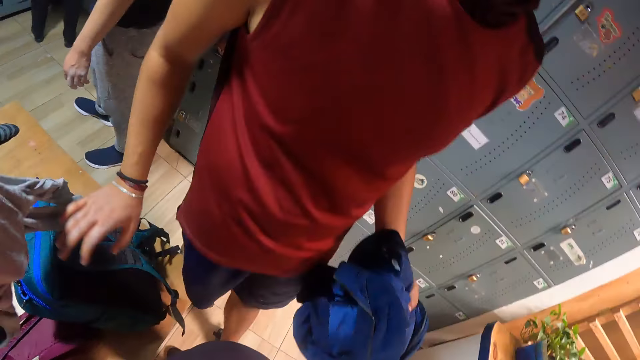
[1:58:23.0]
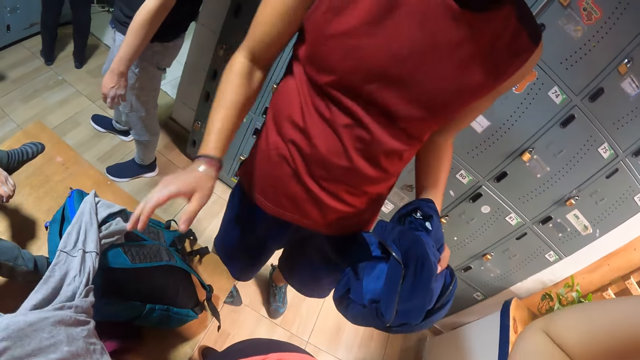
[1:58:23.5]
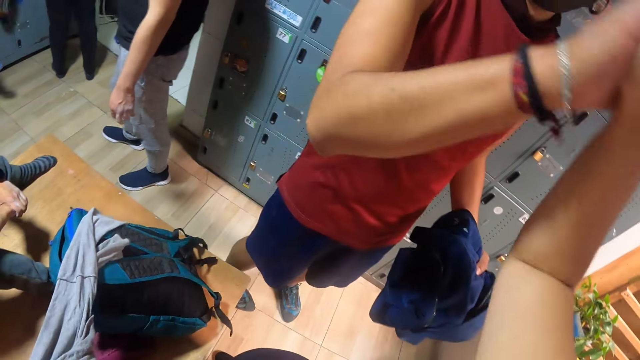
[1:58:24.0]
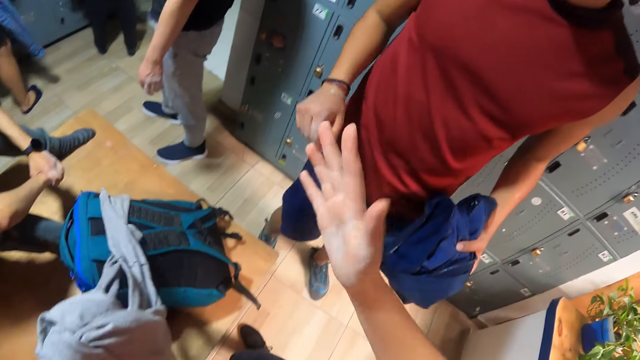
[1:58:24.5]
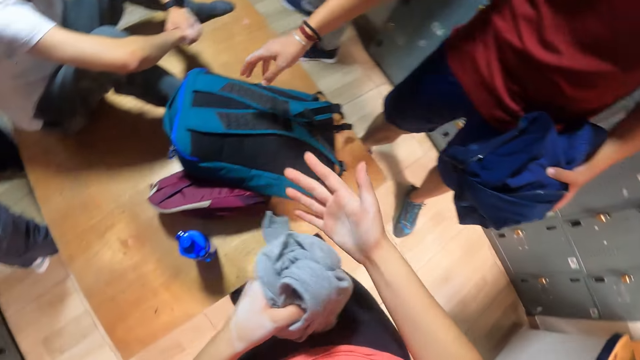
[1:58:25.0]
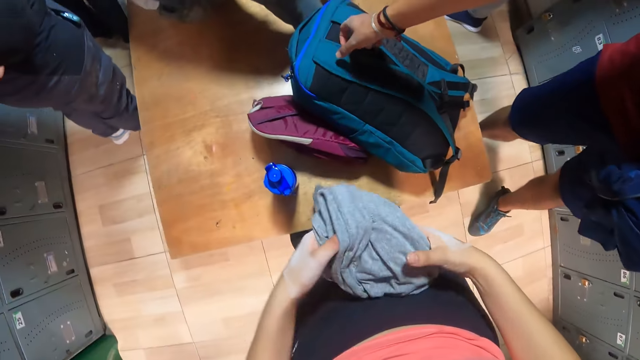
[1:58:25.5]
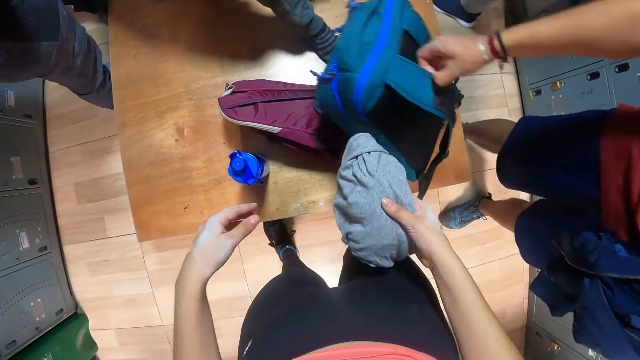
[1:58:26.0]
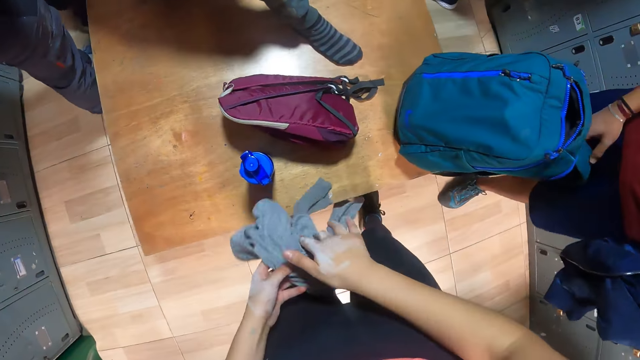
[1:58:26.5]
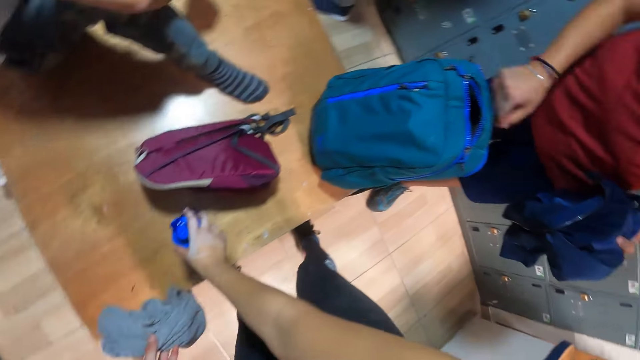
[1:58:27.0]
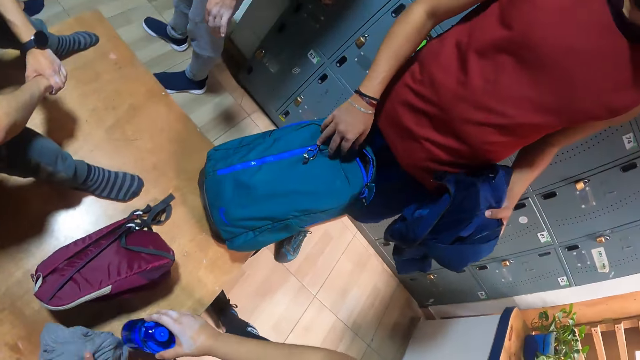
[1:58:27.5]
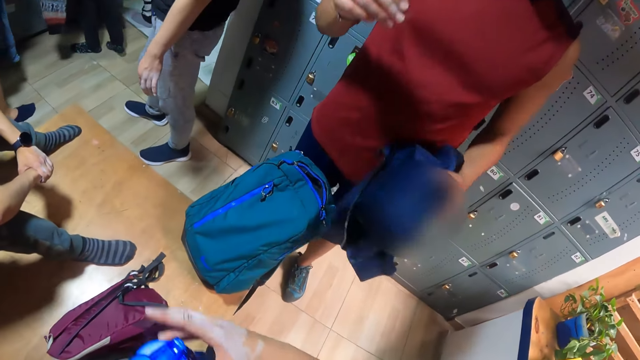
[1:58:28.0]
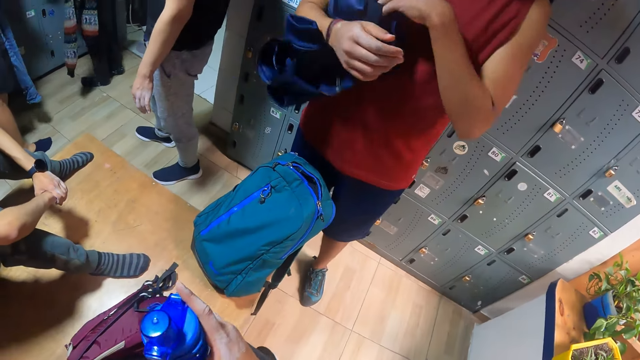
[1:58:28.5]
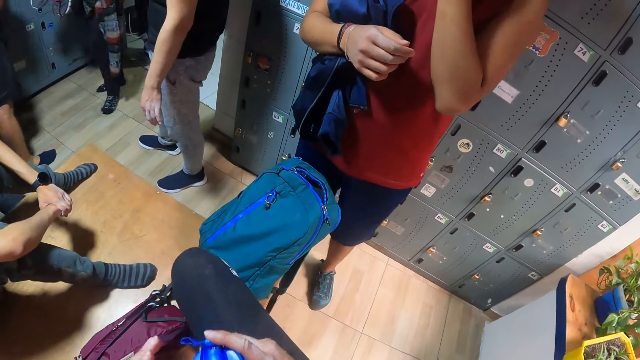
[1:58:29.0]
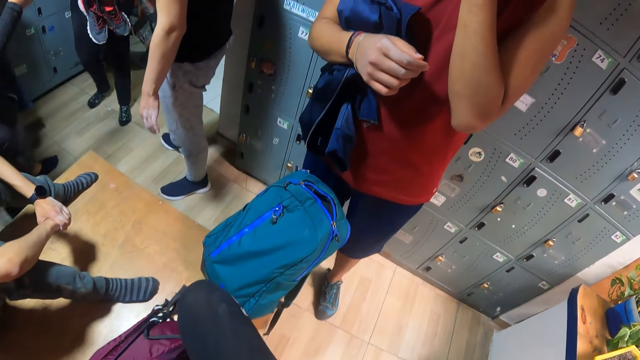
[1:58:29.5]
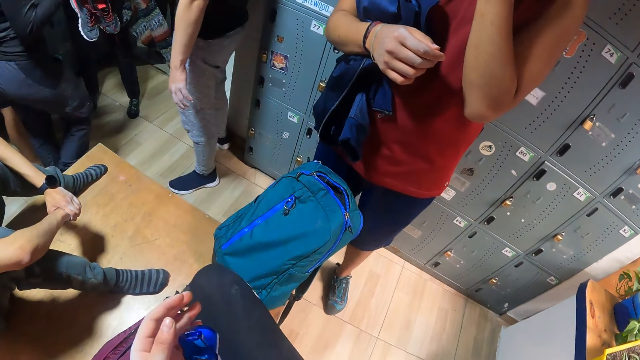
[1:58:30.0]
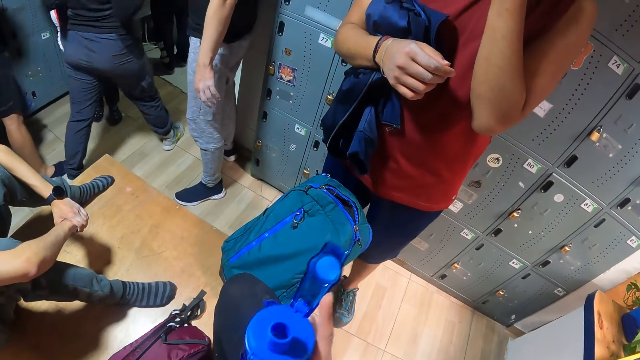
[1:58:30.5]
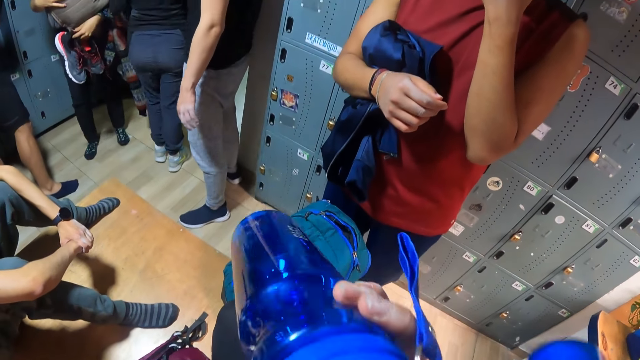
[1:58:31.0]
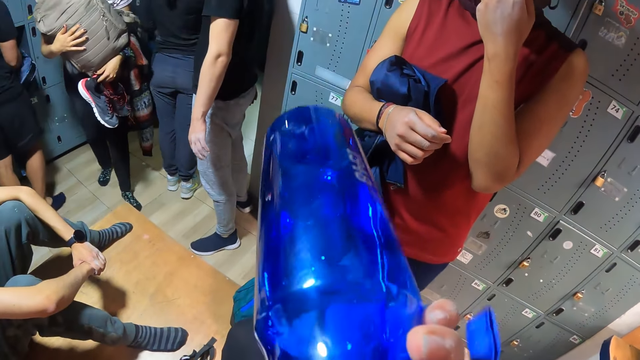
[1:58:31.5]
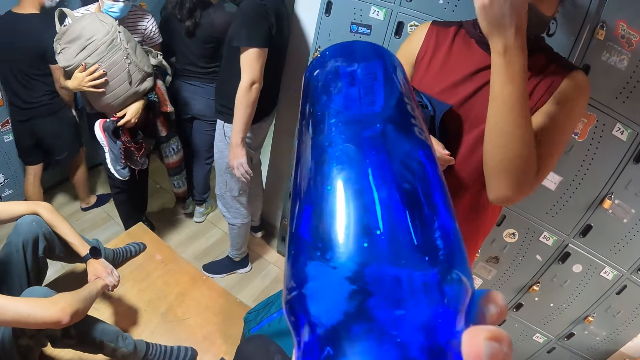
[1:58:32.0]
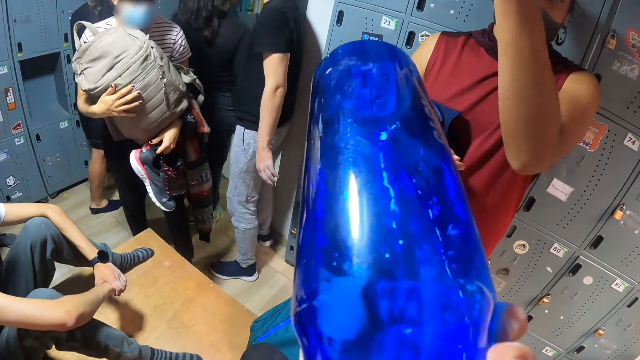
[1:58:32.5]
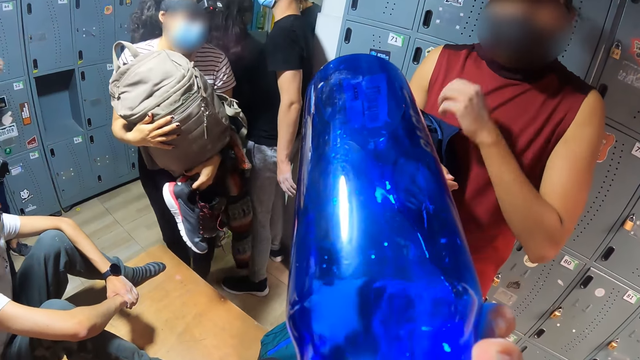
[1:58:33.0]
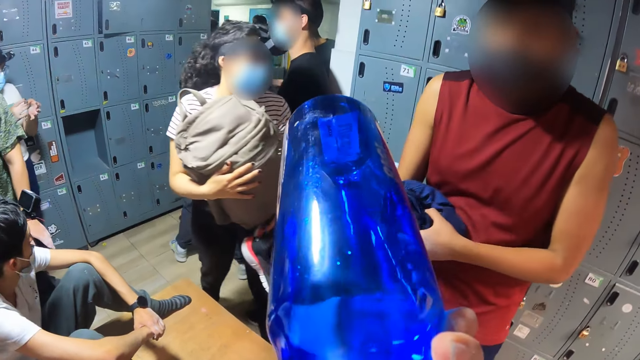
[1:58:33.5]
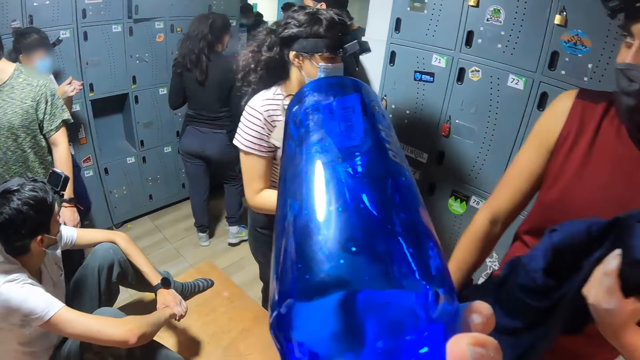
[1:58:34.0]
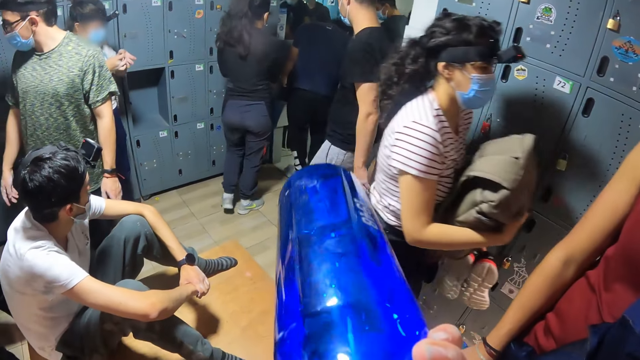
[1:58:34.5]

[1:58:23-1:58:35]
The camera wearer taps the right palm of the man with her right hand. She passes the shirt or sweater in her left hand to her right hand. The man repositions the bag on the bench with his right hand. The man holds the backpack on the bench. The camera wearer passes the shirt in her right hand to her left hand. She holds the sweater in her left hand. She picks up the water bottle on the bench with her right hand. She passes the water bottle in her right hand to her left hand. She passes the water bottle in her left hand to her right hand. The man passes the jacket in his left hand to his right hand. The man touches his face with his left hand. The man lifts his hand to his face. The camera wearer opens the water bottle in her right hand with her left hand. She drinks water from the water bottle in her right hand. The man moves his hand. The man takes the jacket from his right hand with his left hand.

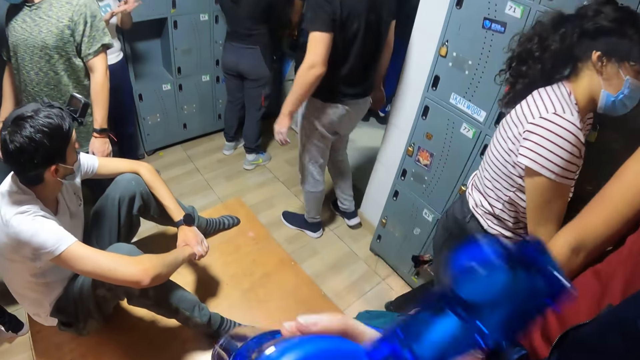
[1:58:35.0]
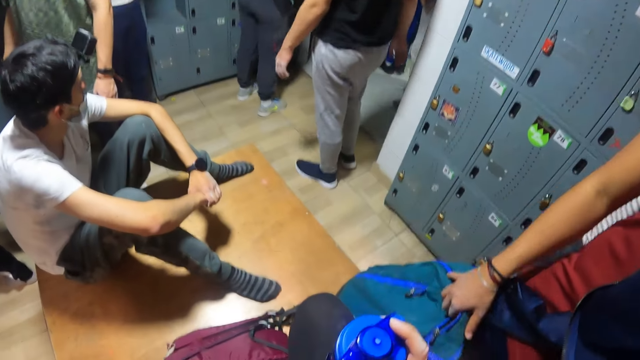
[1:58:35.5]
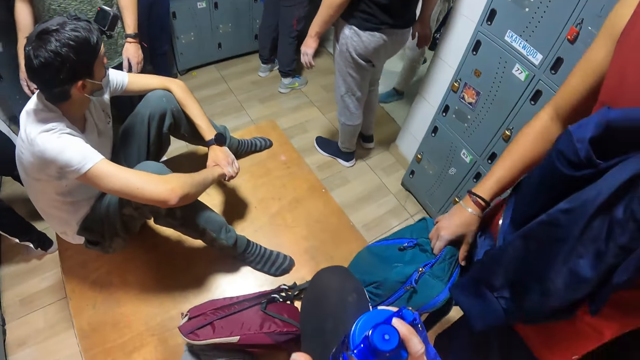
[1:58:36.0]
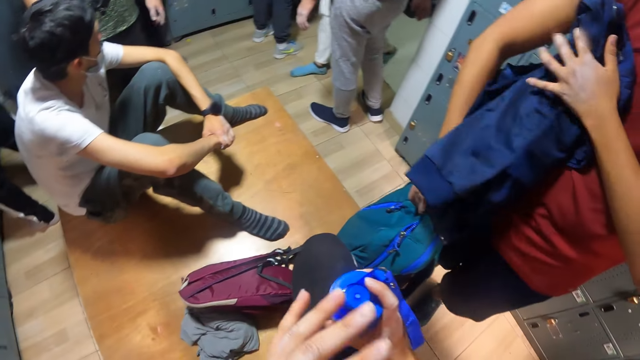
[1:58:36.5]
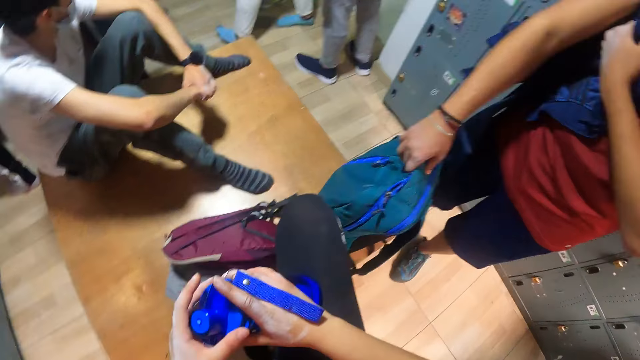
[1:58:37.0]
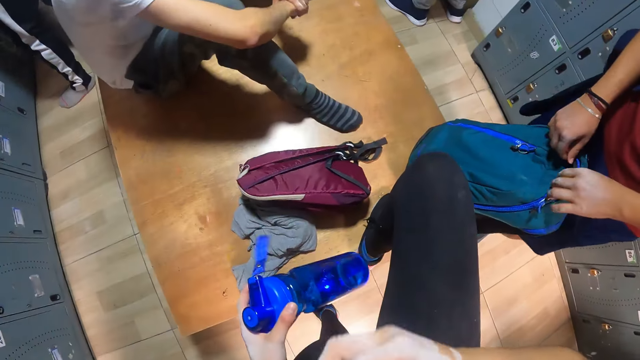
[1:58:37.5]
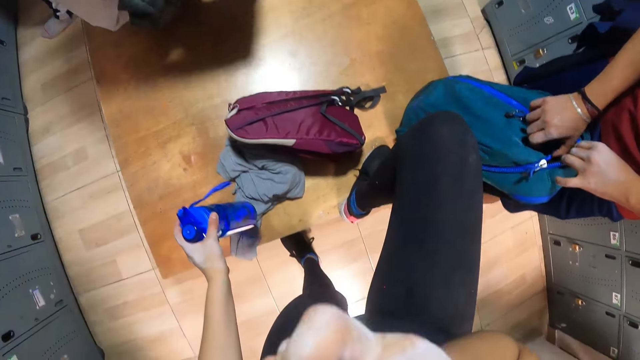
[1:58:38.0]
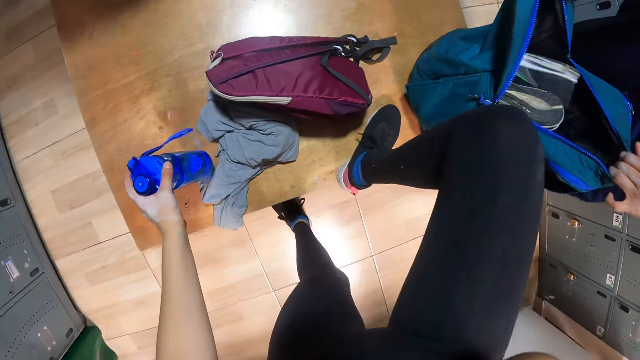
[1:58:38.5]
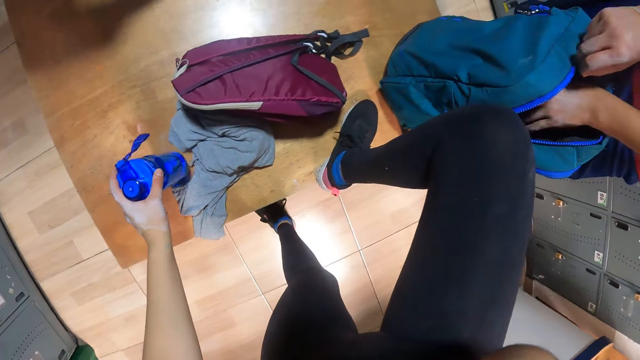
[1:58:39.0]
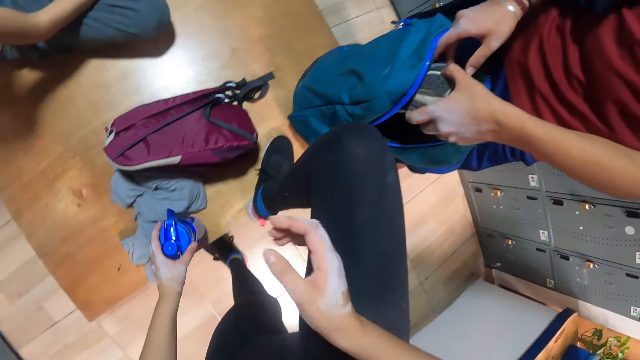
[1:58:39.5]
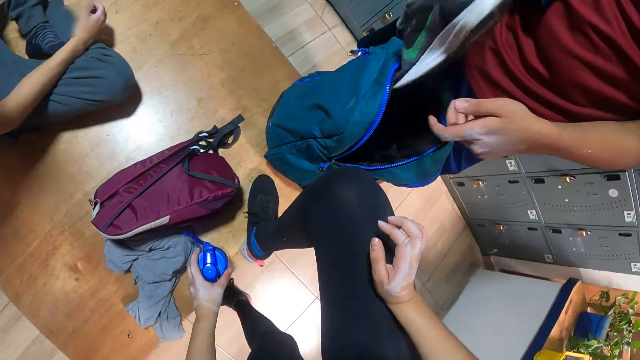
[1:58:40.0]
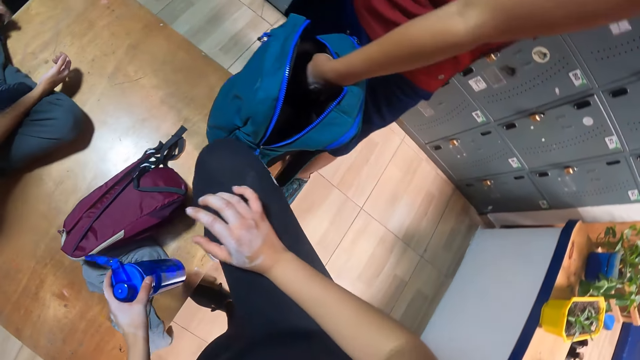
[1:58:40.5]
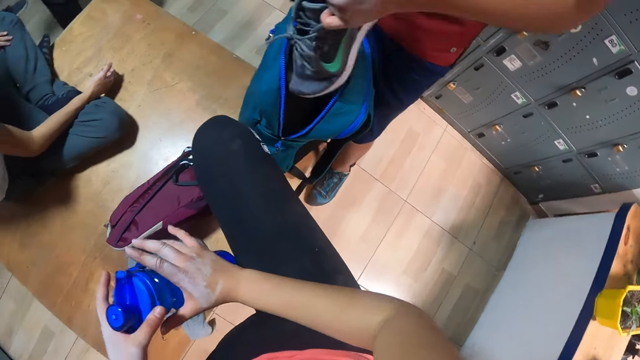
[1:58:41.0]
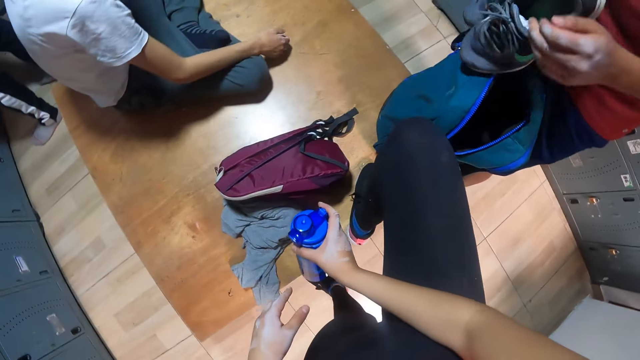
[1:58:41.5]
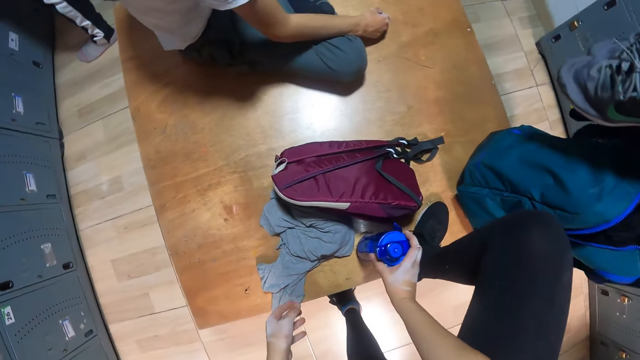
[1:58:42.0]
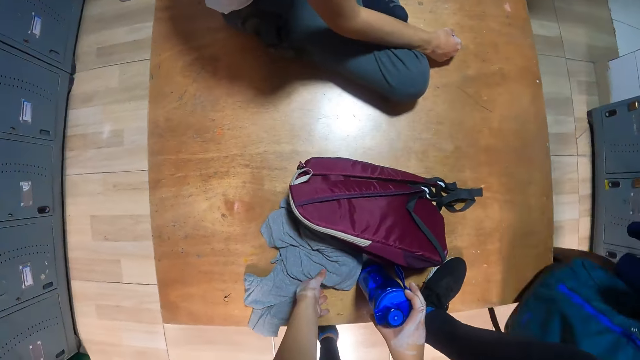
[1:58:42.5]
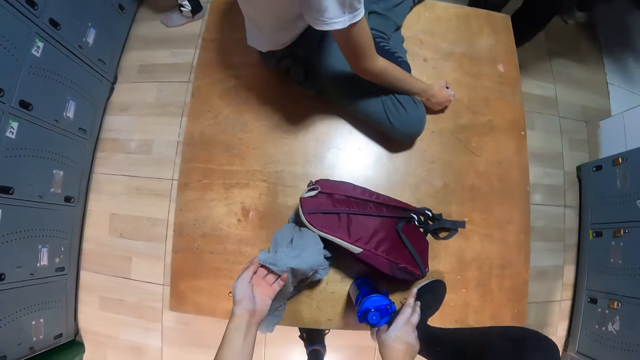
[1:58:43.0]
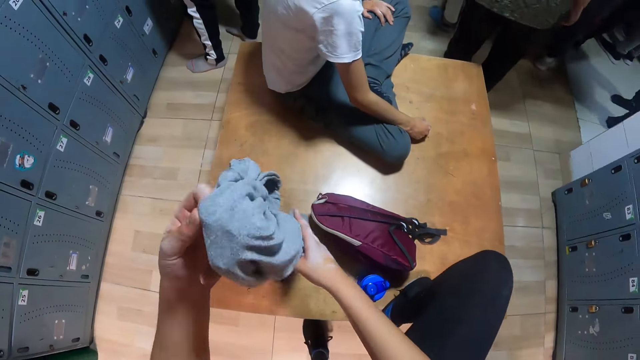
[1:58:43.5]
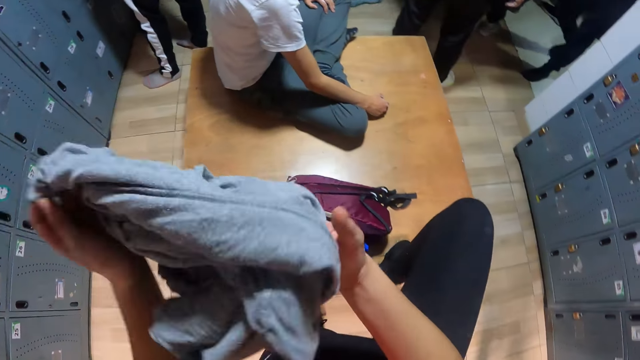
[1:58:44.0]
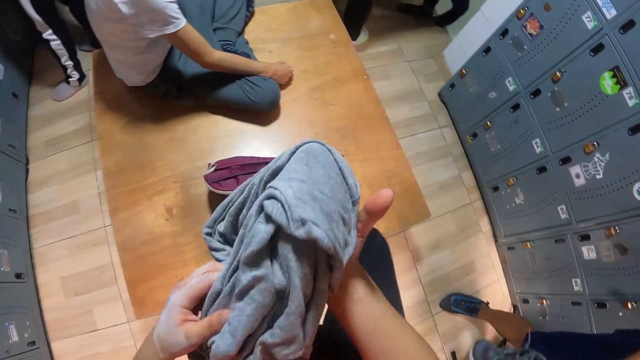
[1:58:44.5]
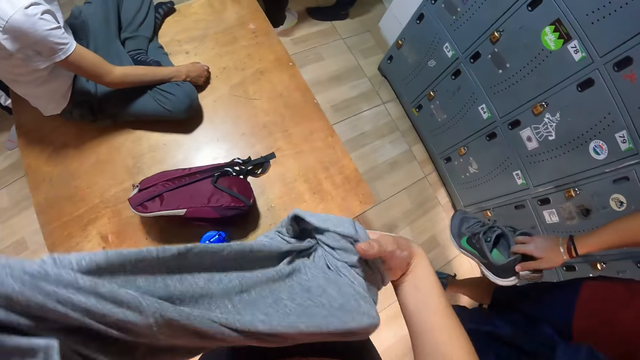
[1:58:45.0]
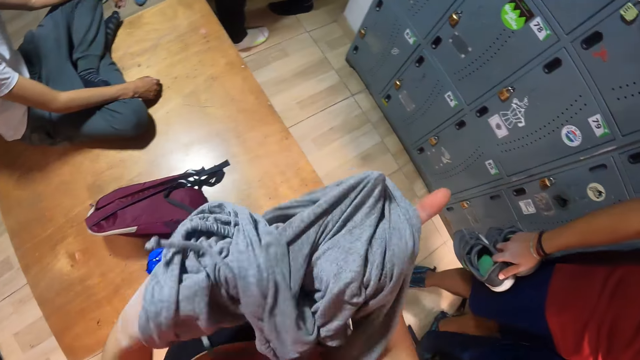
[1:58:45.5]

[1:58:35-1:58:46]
The camera wearer closes the water bottle in her right hand with her right hand. A man holds the backpack. The man puts the jacket in his left hand in his right underarm. The camera wearer passes the water bottle in her right hand to her left hand. The man puts his hands in the bag and opens the bag with both hands. The man pulls out a shoe from the bag with his left hand. The man passes the shoe in his left hand to his right hand. The man pulls out a shoe from the bag with his left hand. The camera wearer passes the water bottle in her left hand to her right hand. The man passes the shoe in his left hand to his right hand. The camera wearer holds the water bottle with her right hand. She drops the water bottle in her right hand on the bench. The man picks the bag from the bench with his left hand. The camera wearer picks the shirt or sweater from the bench with her left hand. She stretches out the shirt in her left hand with both hands. She adjusts the sweater in her hands.
